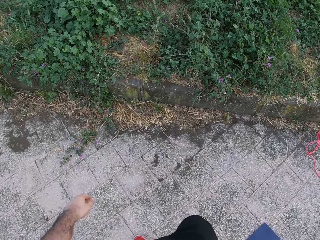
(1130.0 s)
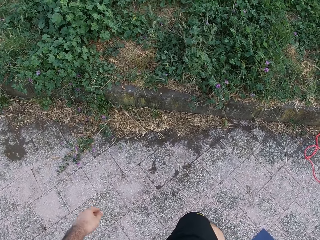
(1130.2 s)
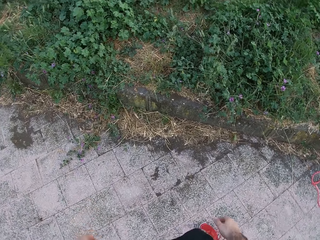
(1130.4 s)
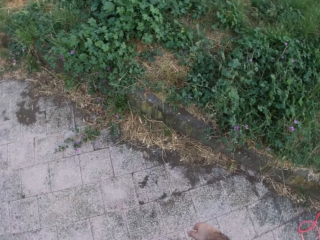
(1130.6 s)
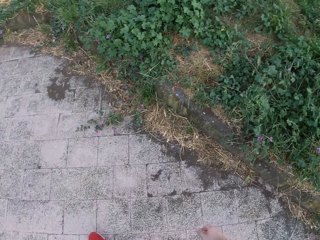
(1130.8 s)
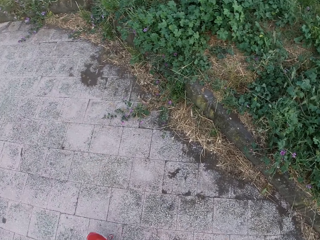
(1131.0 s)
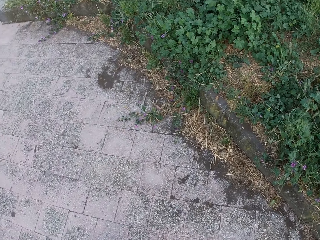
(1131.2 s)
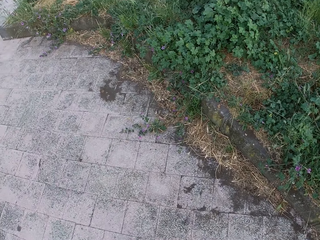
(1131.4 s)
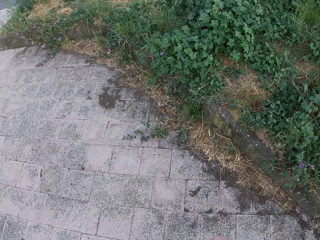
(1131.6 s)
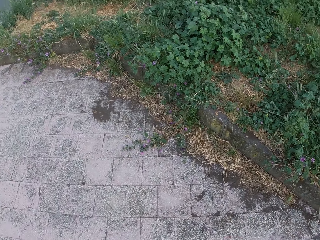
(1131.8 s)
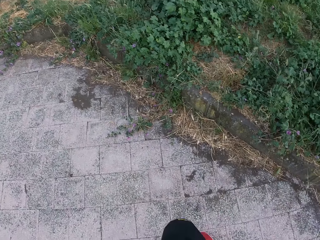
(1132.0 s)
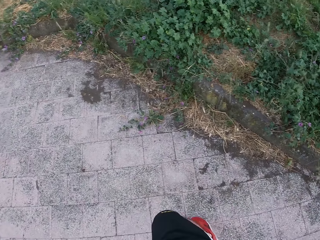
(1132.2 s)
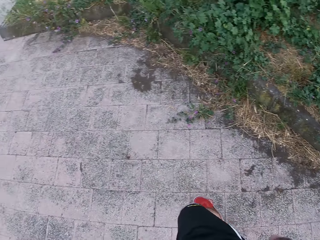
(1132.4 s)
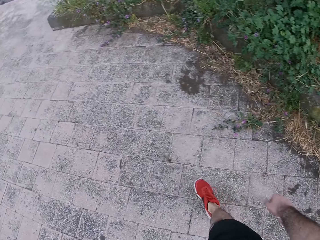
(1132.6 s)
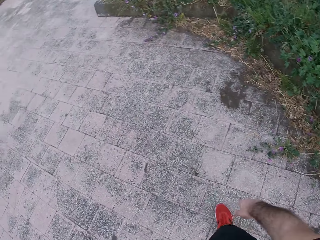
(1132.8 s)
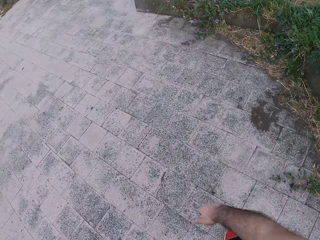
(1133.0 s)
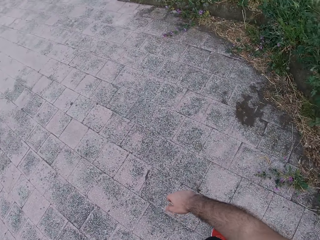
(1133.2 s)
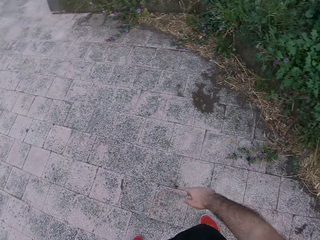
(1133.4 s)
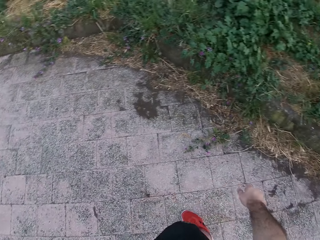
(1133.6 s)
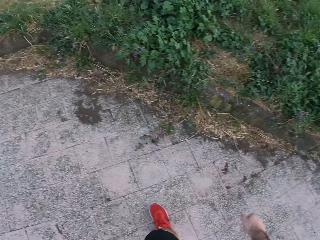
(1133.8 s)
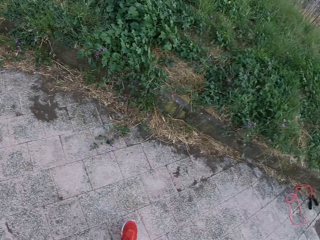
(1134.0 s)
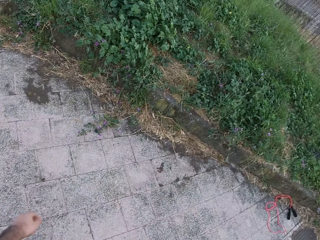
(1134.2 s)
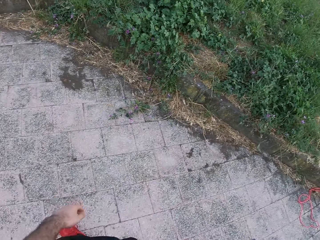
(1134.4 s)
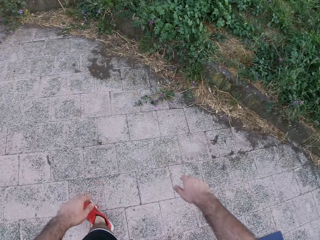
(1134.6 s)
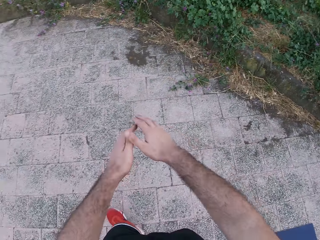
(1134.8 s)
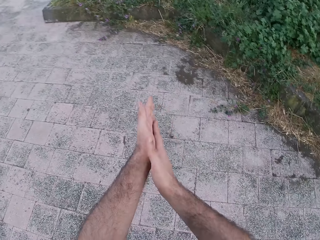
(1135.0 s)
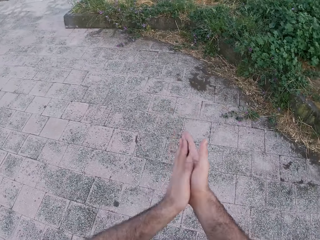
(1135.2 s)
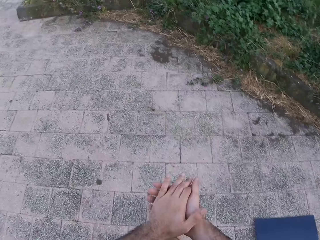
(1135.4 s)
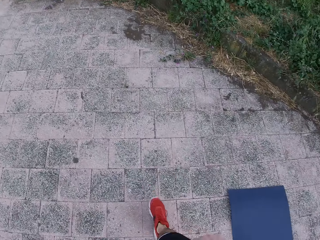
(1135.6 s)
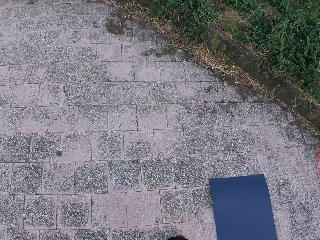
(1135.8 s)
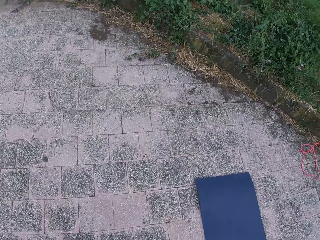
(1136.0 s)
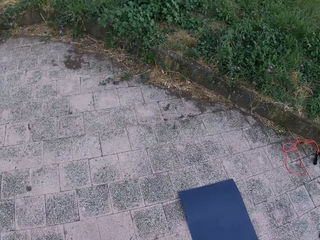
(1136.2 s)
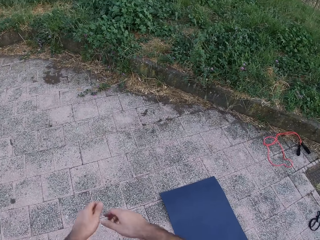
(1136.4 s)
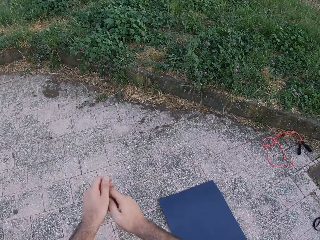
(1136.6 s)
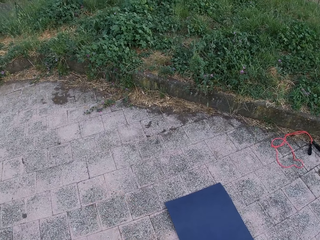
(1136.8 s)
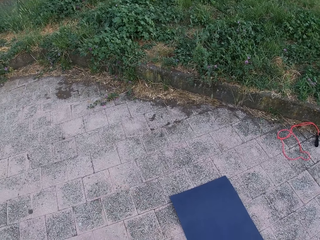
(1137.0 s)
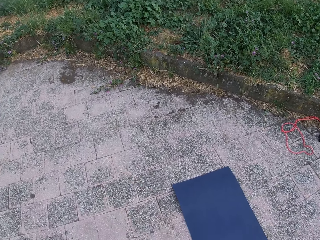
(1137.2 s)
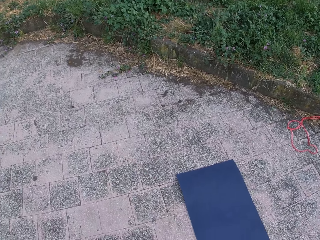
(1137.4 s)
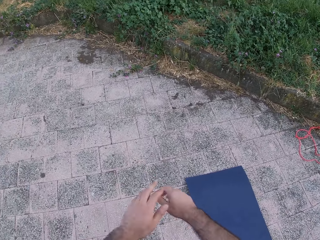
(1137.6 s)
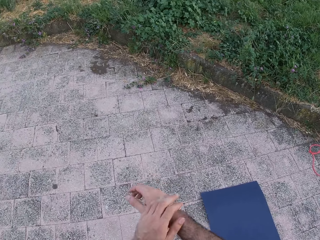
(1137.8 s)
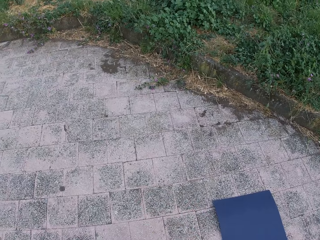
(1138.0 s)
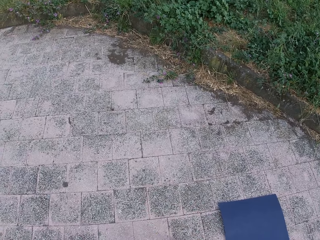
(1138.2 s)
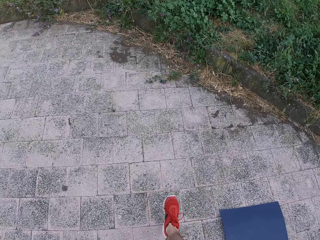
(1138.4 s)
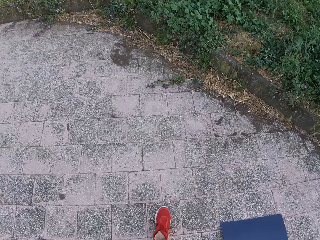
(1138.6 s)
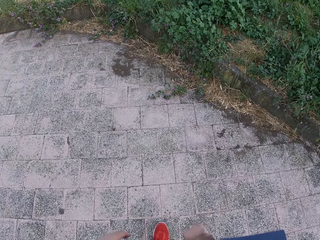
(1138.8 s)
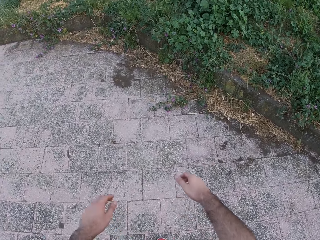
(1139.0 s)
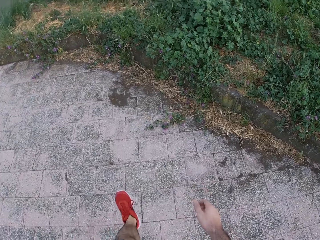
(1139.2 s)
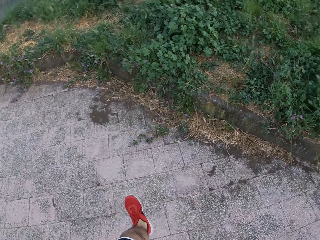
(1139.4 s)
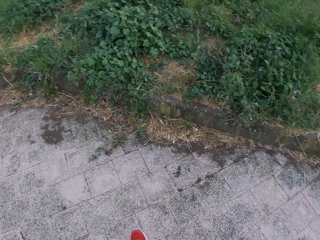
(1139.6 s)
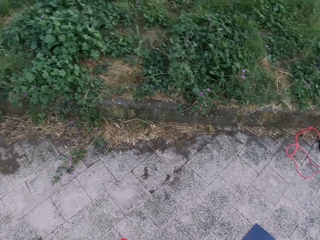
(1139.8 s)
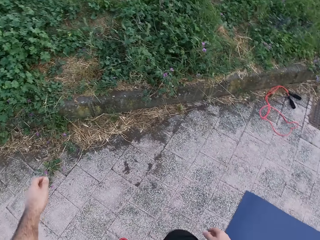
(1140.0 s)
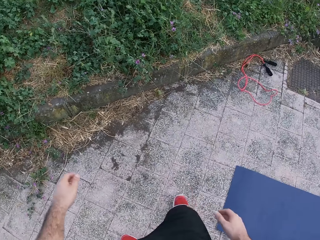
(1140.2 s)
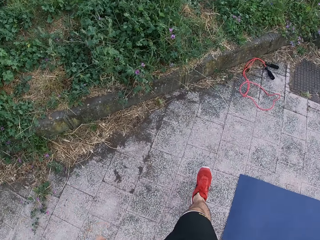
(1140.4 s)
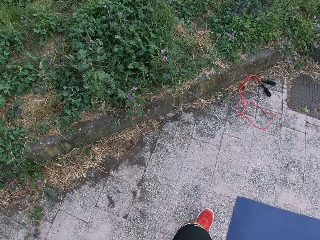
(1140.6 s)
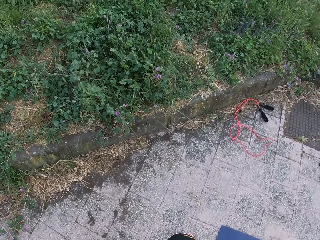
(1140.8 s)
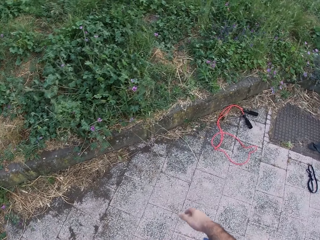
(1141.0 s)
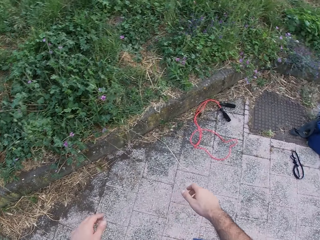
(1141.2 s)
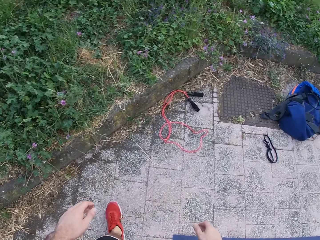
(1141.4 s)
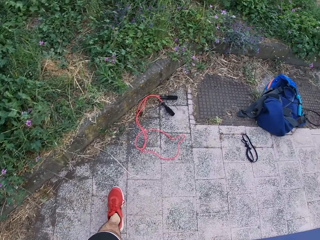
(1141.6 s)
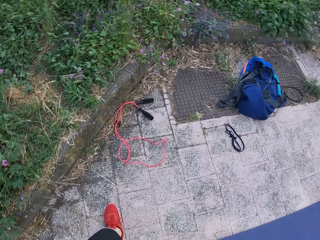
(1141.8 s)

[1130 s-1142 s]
The camera wearer looks around. He rubs both hands together. He walks around and swings his hand.

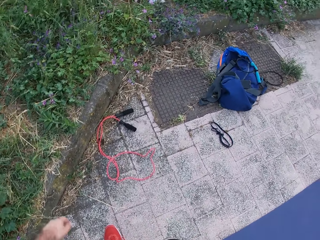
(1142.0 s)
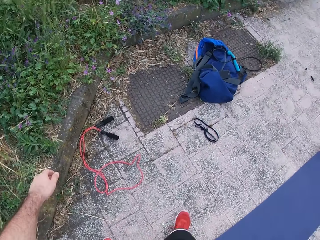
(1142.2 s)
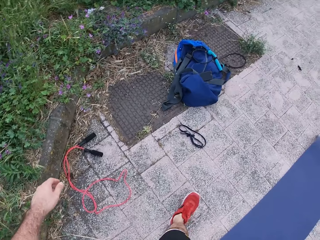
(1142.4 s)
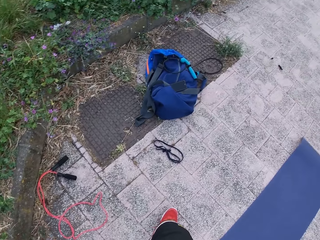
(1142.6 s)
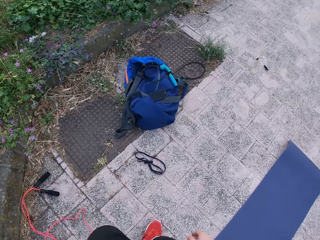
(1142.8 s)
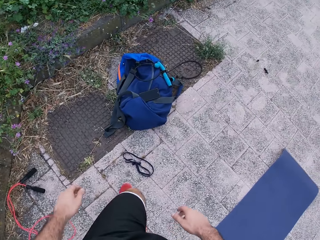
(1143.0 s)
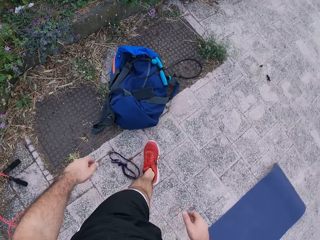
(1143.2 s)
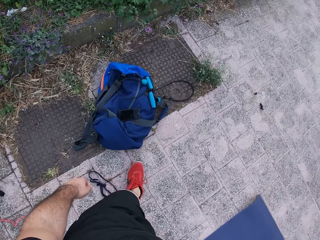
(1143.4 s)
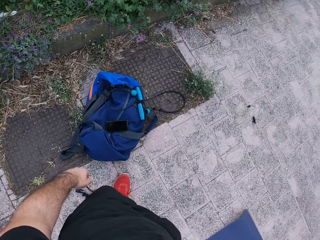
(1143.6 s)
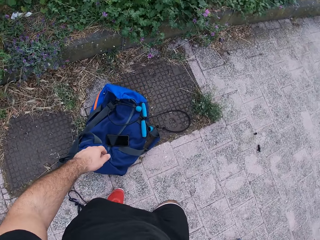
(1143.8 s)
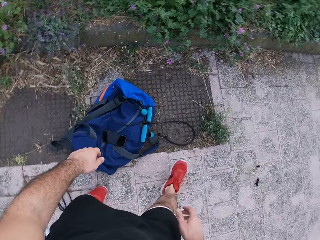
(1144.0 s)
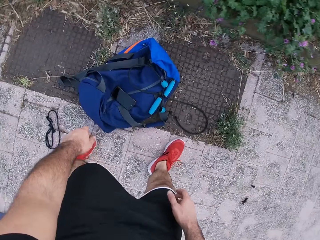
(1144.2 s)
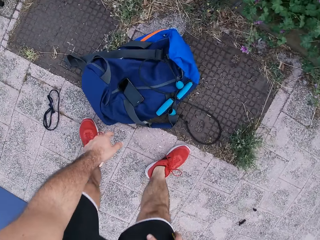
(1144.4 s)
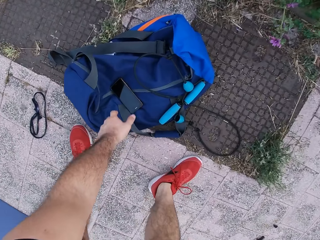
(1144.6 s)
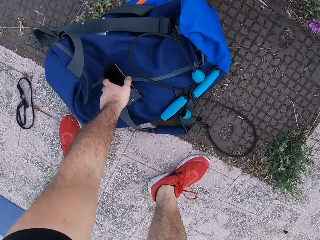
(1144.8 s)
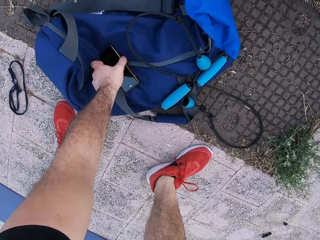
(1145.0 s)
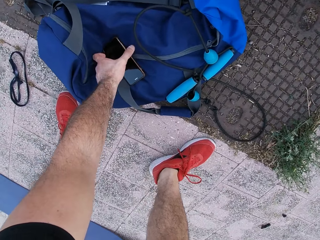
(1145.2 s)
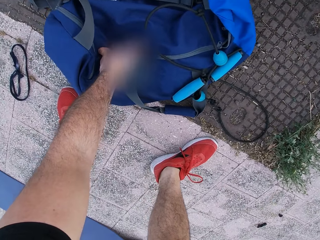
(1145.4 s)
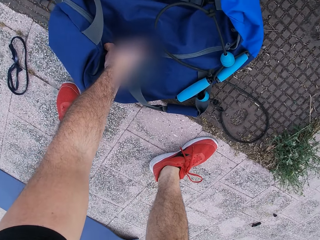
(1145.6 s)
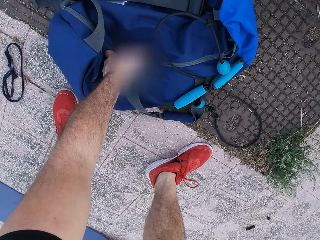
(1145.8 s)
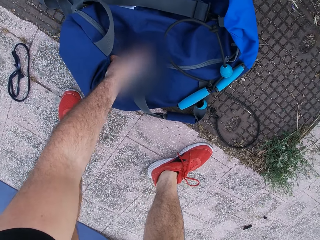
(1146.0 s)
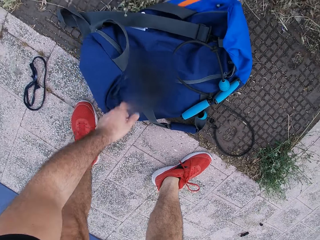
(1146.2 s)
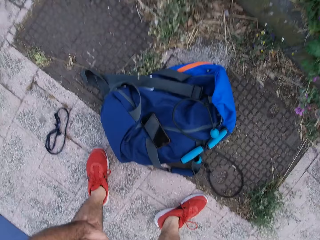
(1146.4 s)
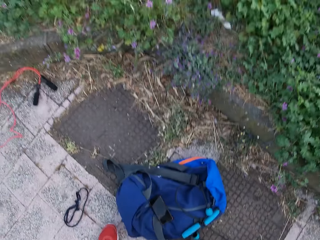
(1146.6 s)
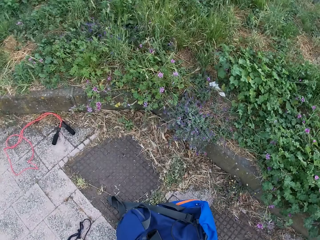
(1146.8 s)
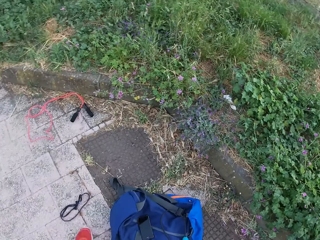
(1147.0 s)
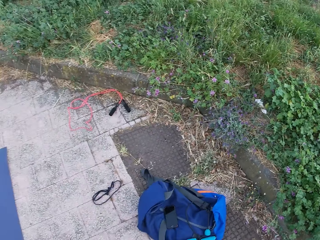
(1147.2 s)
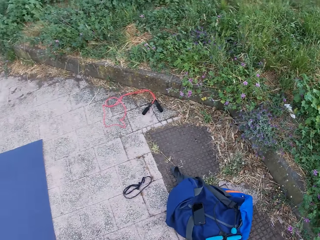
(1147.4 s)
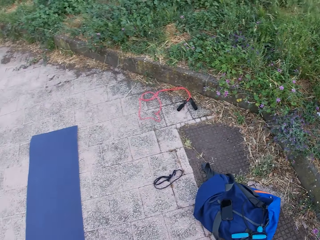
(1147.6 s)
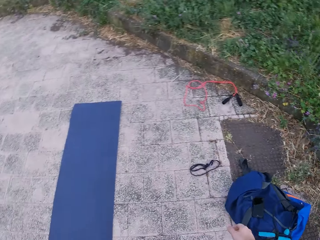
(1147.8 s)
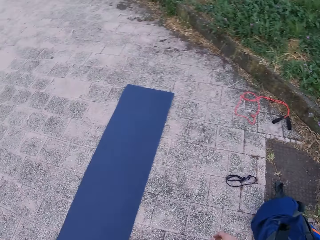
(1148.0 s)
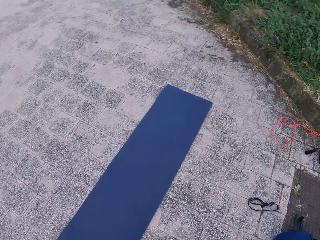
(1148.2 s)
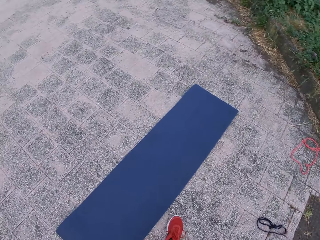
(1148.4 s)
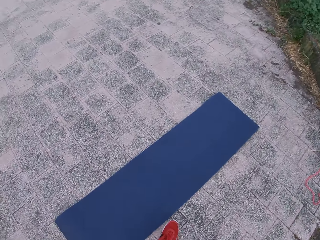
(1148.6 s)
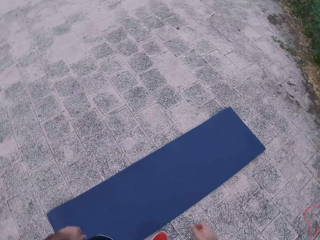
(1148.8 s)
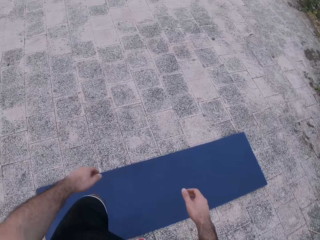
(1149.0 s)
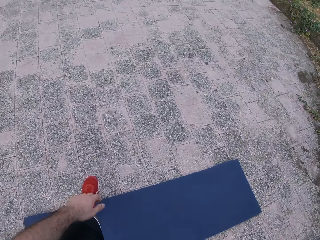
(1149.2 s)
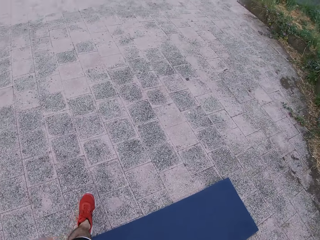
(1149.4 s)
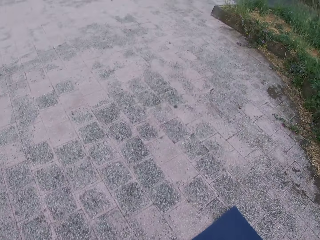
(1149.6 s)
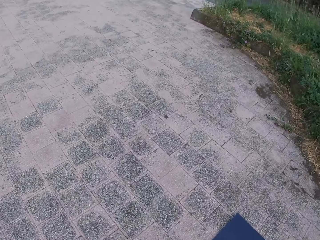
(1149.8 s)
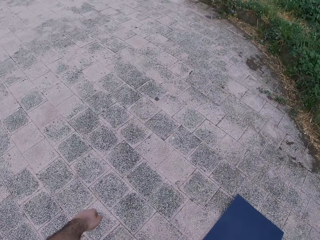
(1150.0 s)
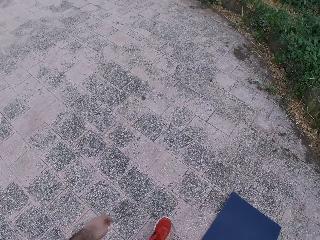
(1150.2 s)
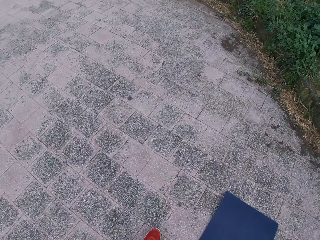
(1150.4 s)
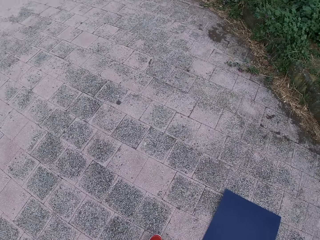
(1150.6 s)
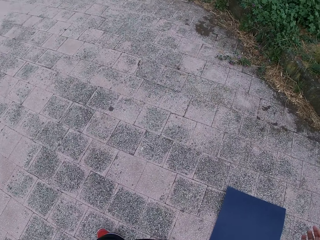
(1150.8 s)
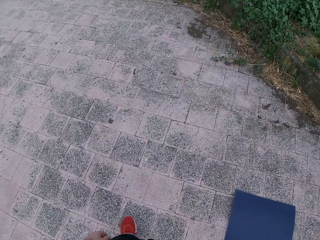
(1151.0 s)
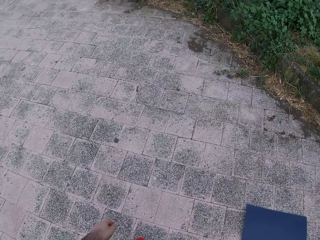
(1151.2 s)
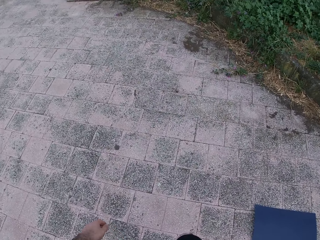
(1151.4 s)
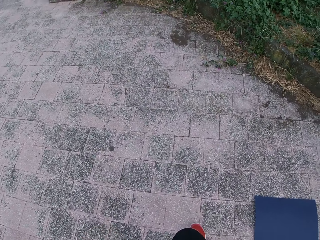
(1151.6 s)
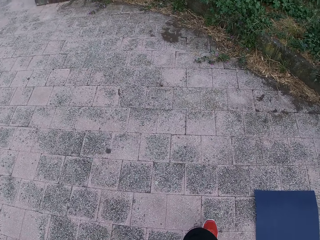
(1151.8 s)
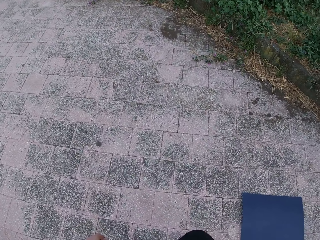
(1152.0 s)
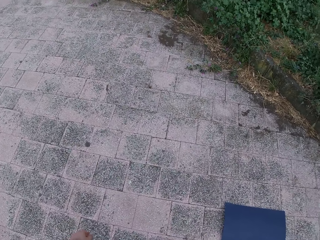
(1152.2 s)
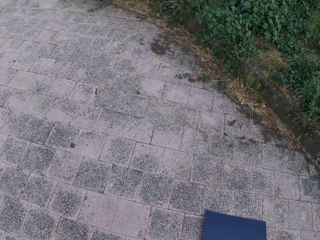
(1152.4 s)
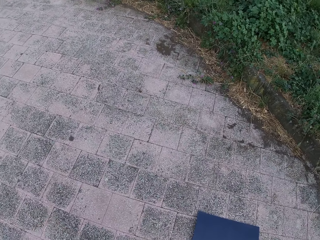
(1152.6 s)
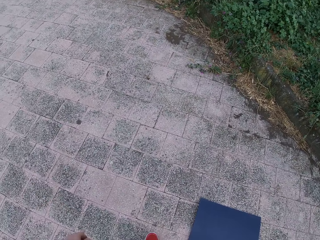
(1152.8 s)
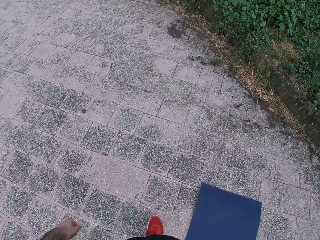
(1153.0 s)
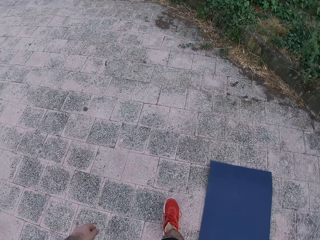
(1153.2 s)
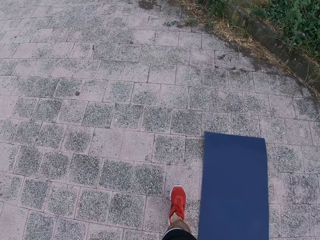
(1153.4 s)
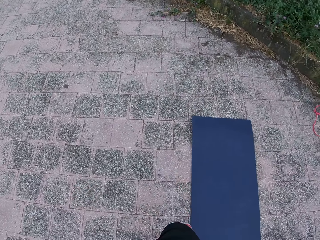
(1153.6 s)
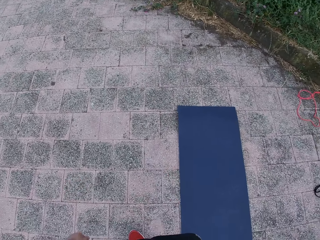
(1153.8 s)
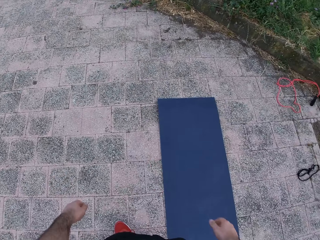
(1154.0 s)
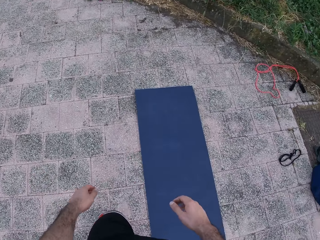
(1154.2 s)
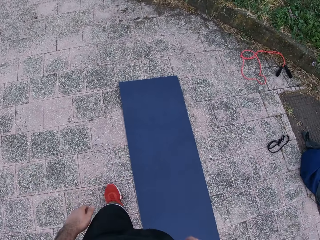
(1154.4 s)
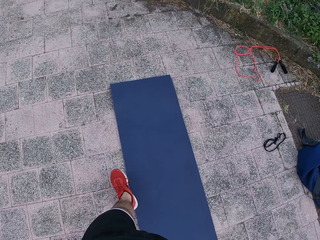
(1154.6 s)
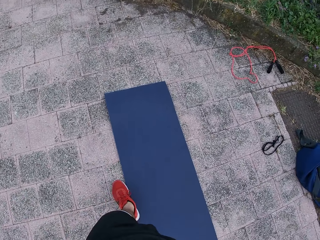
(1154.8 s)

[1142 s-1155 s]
The camera wearer moves the left hand and presses the phone. He checks on his phone. He lifts the left hand, looks around and walks around.
